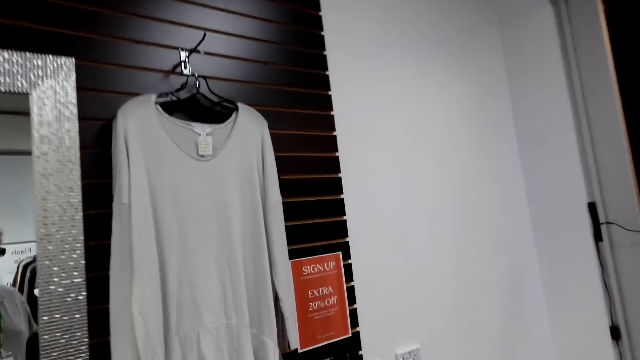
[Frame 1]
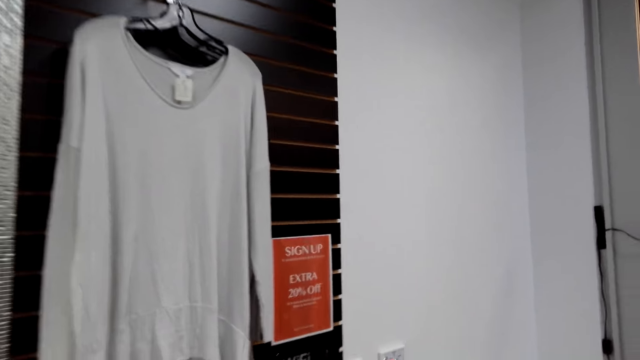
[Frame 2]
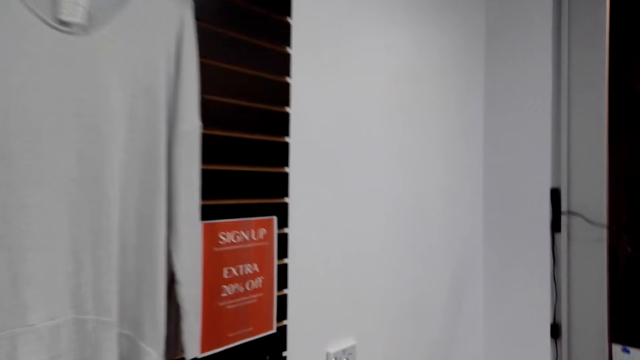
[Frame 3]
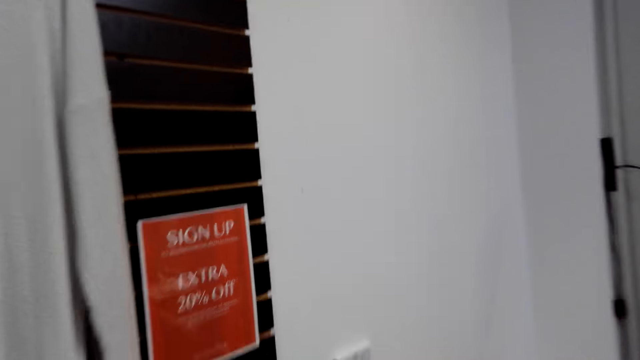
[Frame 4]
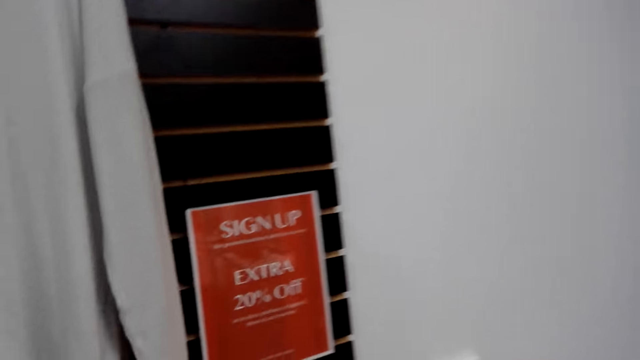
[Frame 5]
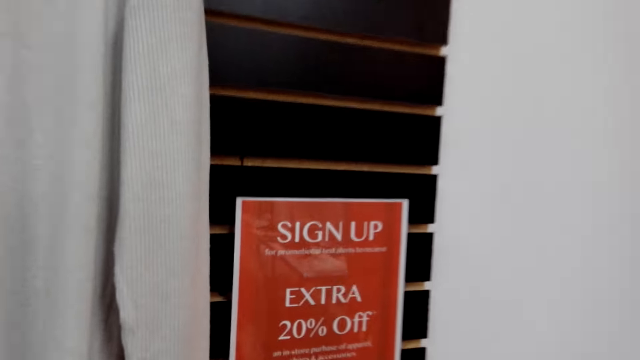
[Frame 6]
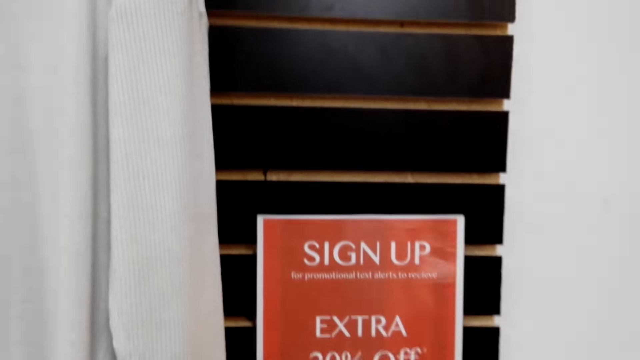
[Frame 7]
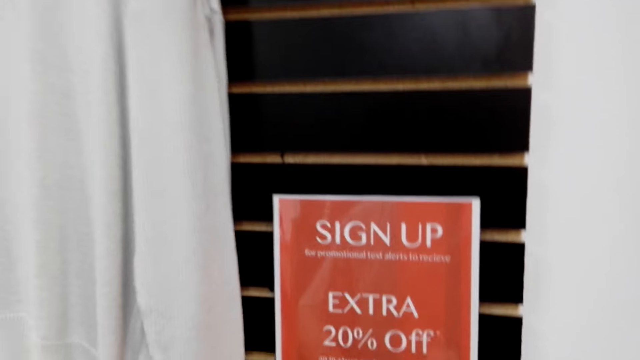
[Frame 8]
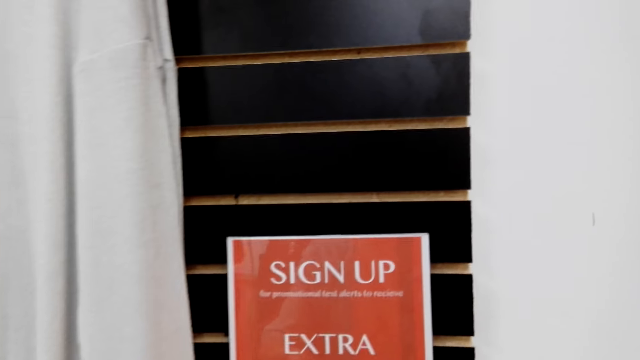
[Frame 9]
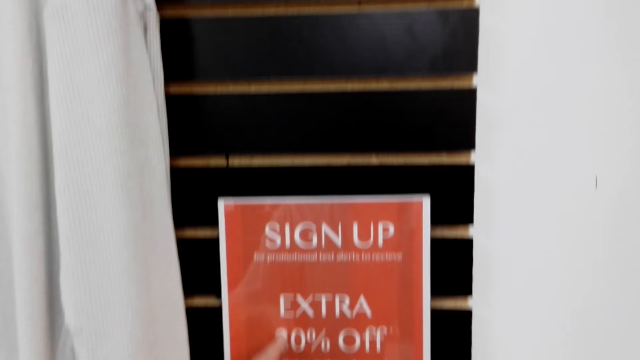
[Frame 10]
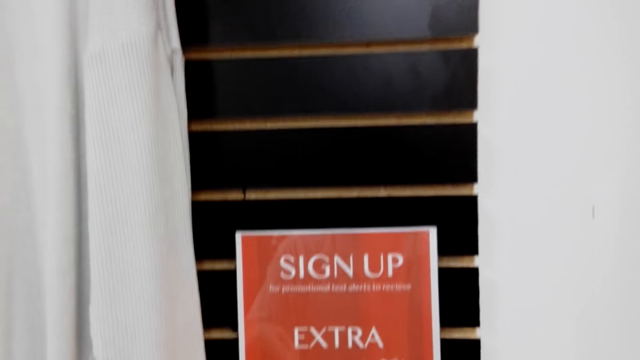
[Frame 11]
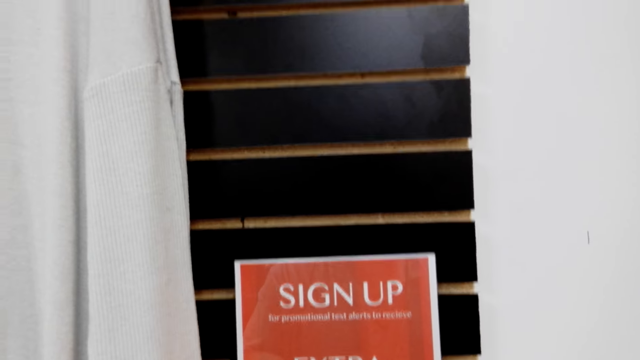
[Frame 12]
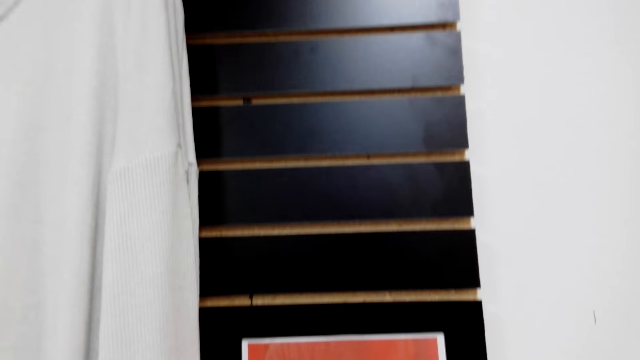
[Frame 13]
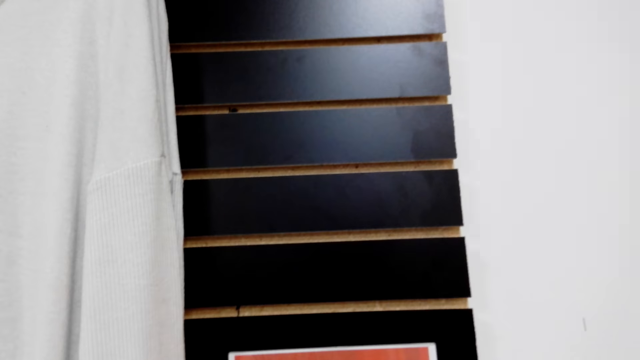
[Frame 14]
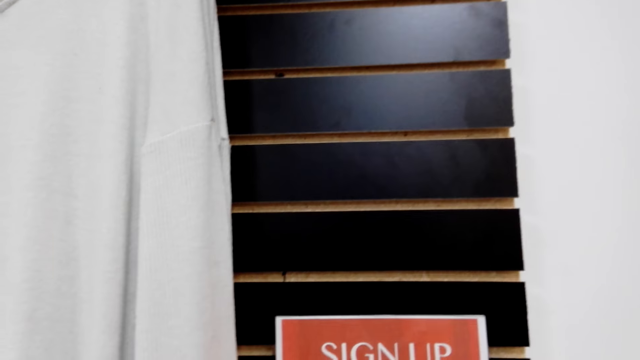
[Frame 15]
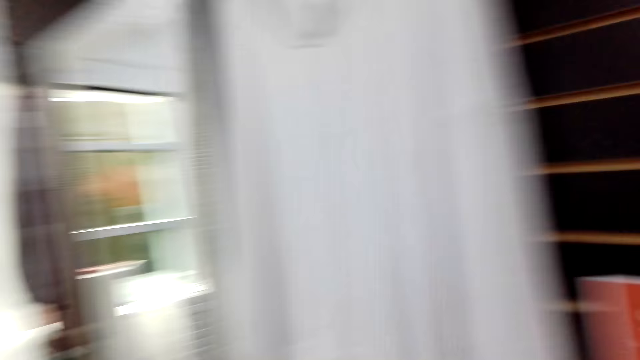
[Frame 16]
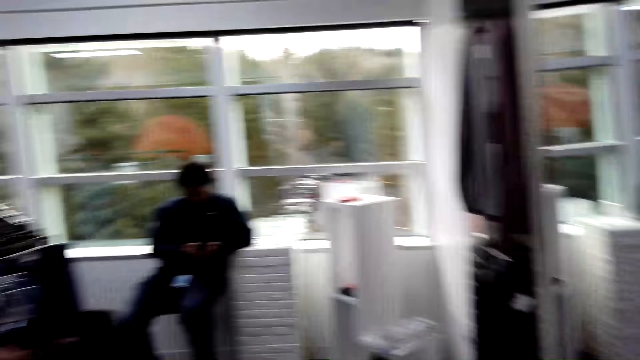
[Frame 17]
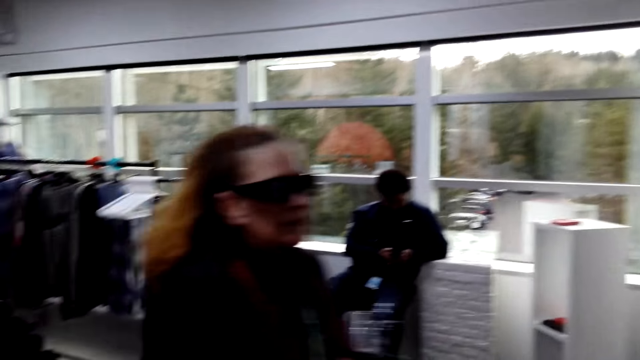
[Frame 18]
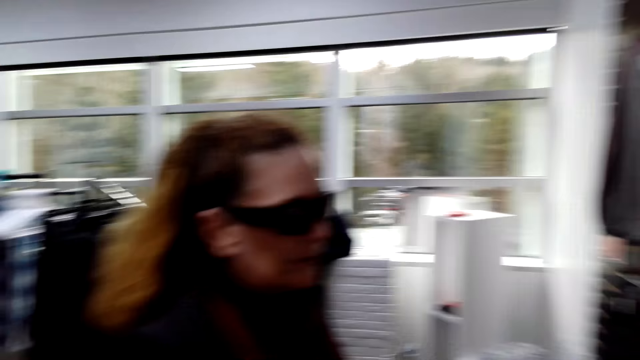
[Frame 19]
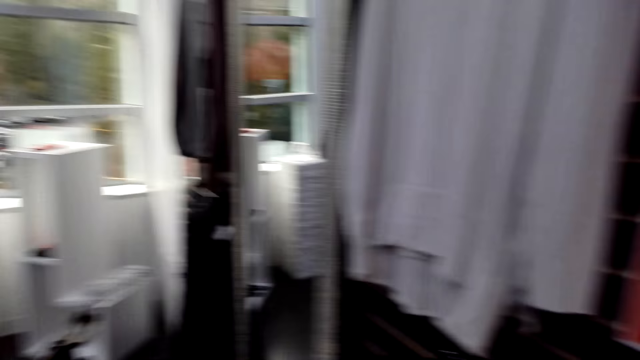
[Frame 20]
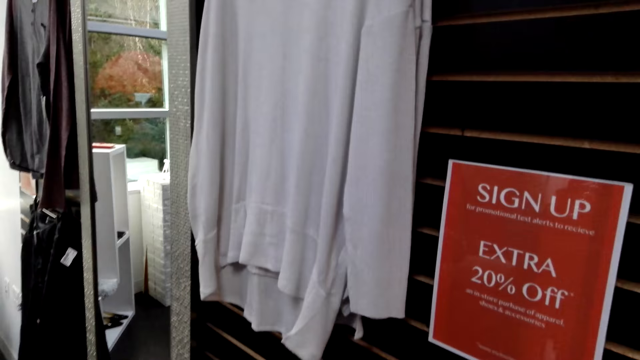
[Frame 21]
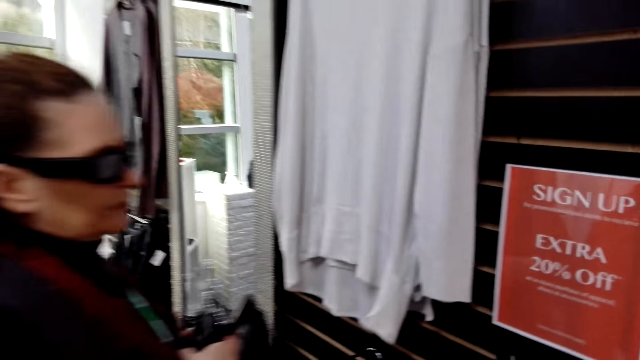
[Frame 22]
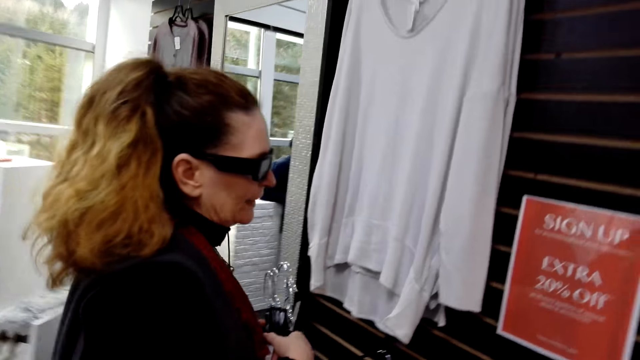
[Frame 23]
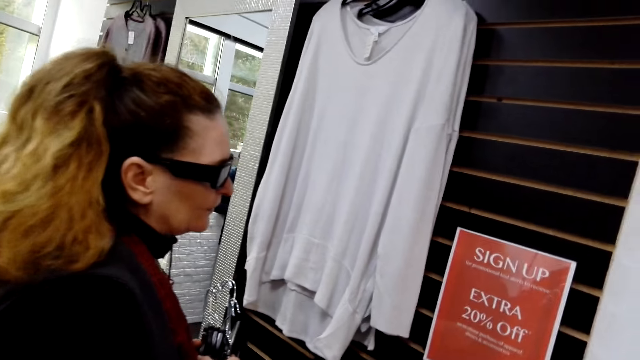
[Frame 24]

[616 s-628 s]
The camera wearer turns around. They walk around. They hold a paper on the wall. They check the cloth. They turn around. A man looks to the side. The camera wearer turns around.

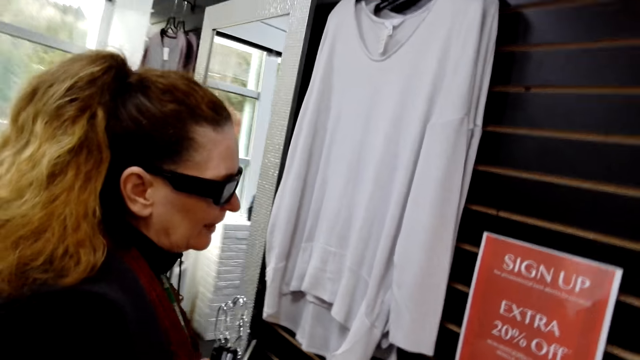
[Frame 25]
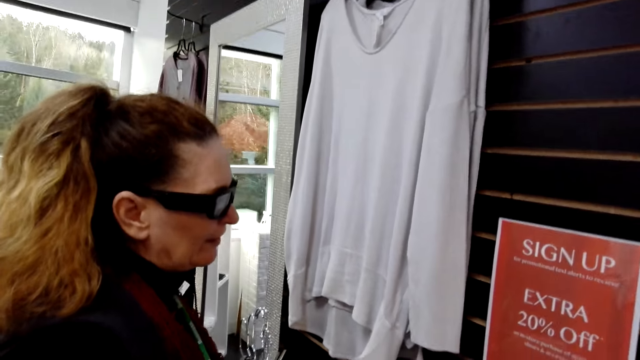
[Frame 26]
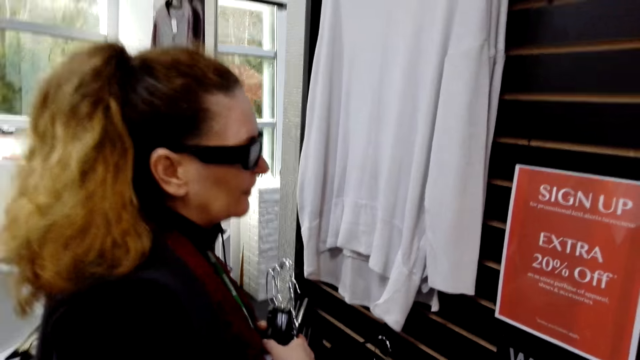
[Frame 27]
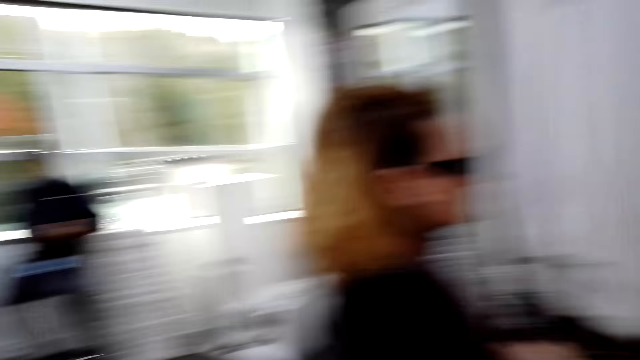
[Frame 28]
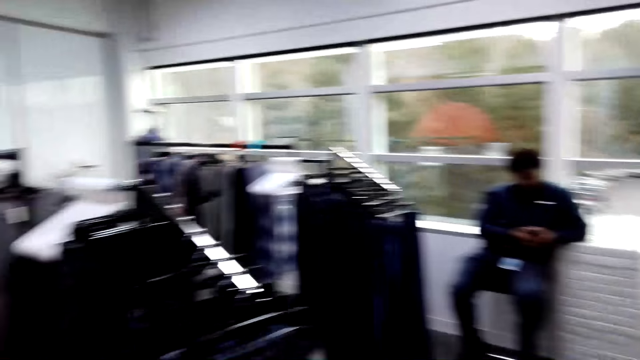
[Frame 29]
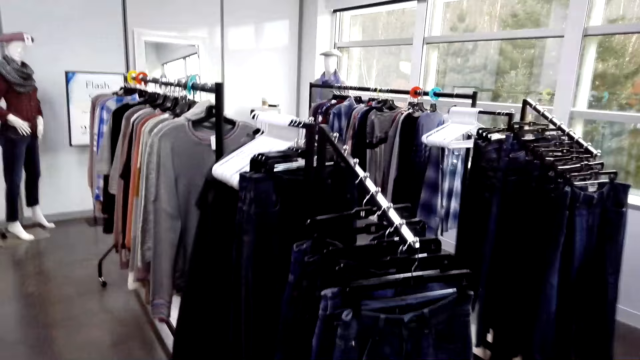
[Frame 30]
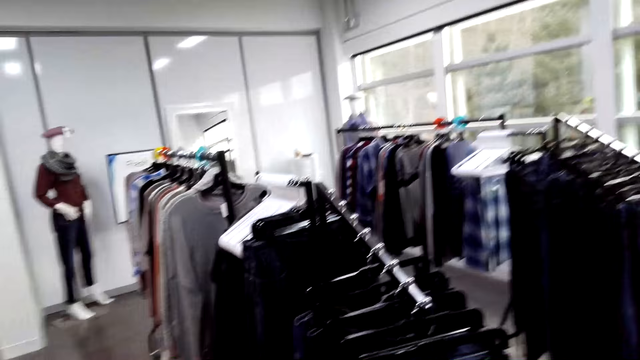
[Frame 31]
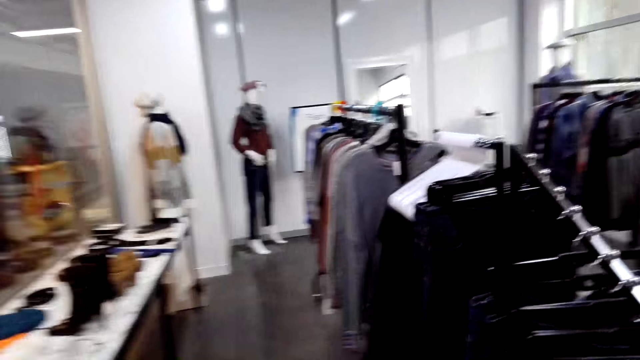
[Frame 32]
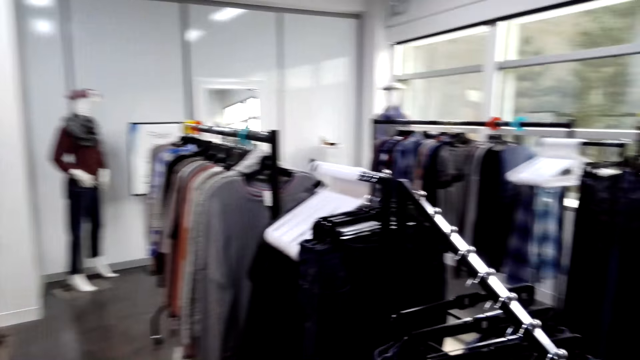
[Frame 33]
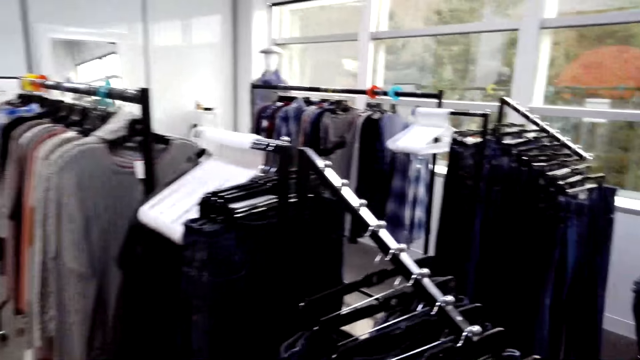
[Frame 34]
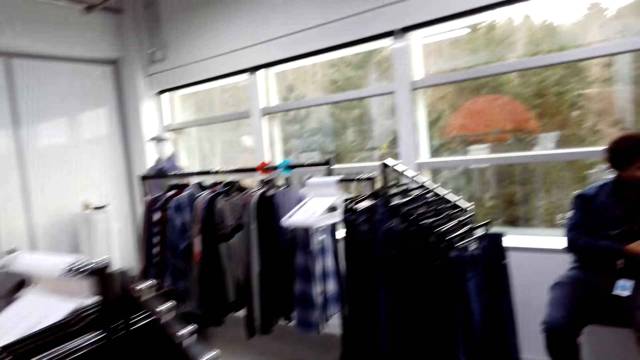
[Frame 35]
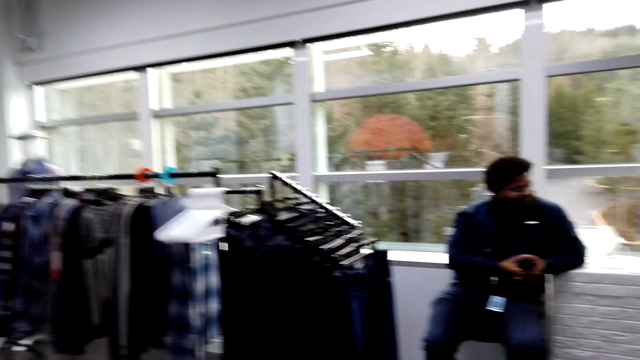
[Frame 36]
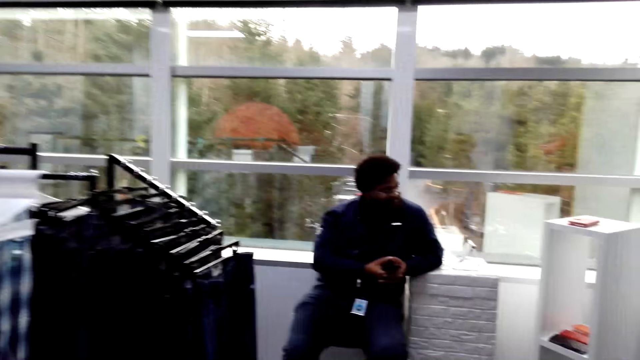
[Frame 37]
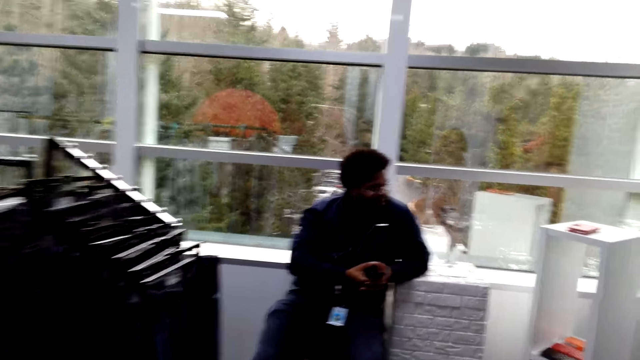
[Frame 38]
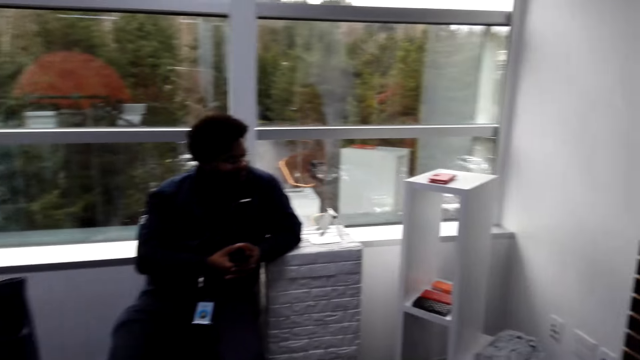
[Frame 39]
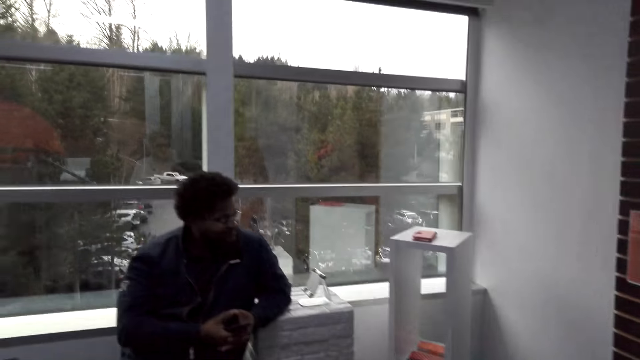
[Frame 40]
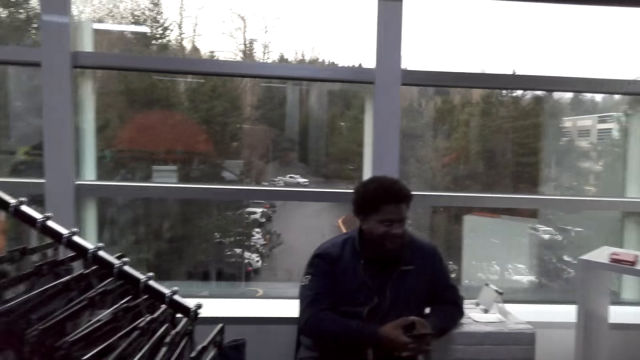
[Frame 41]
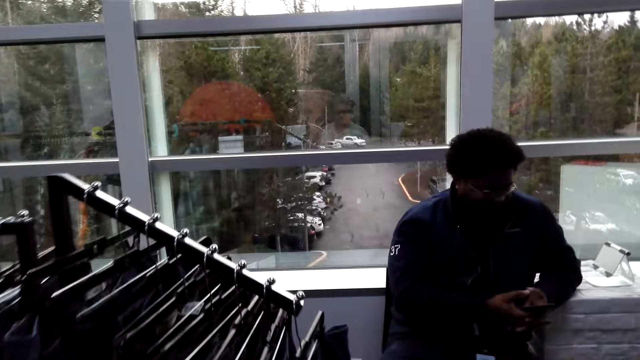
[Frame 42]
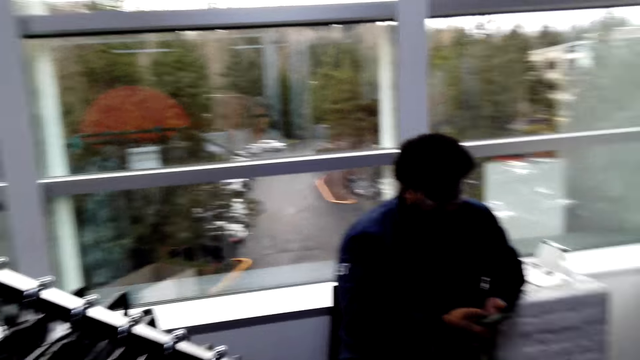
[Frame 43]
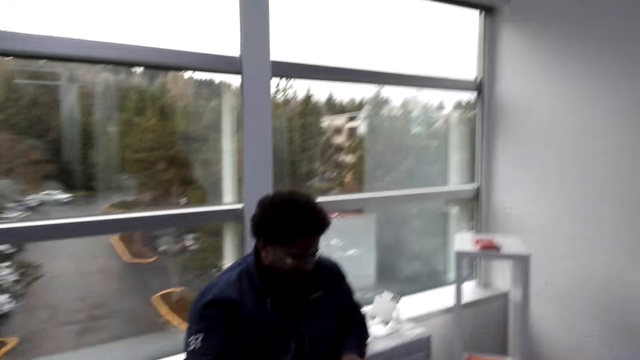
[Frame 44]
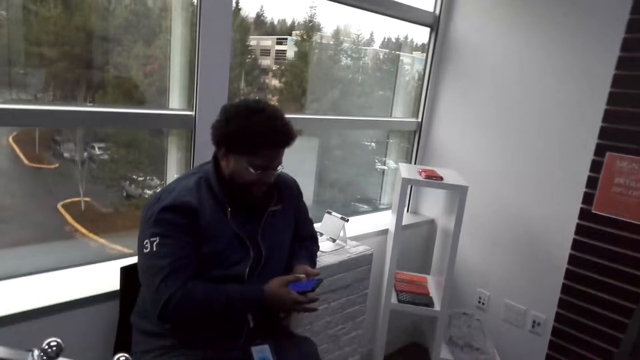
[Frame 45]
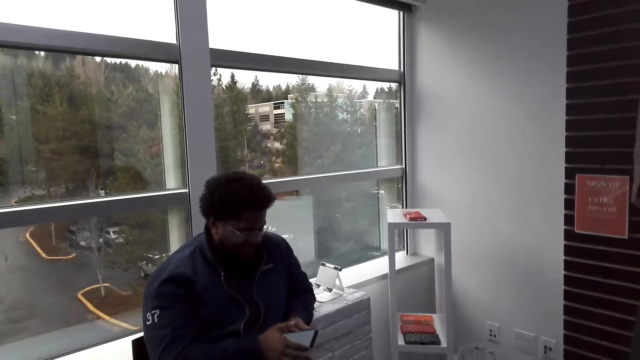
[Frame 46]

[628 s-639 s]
A woman checks the board. A man holds huggers. The camera wearer turns around. They look around. They walk around. Another man looks to the side and holds a phone. The camera wearer turns around.
